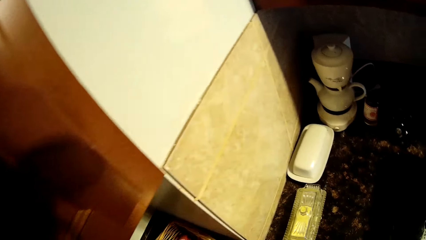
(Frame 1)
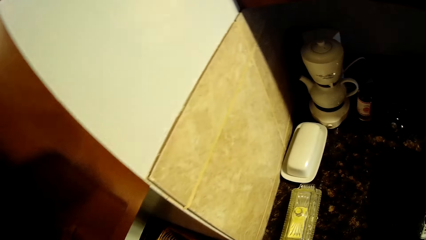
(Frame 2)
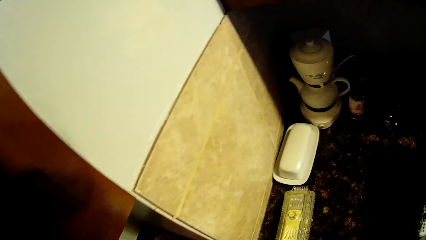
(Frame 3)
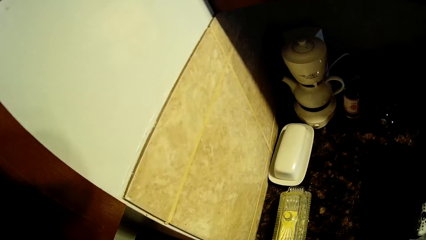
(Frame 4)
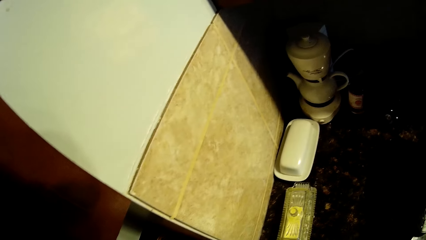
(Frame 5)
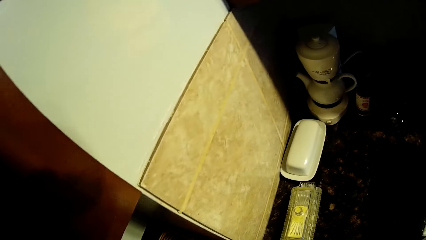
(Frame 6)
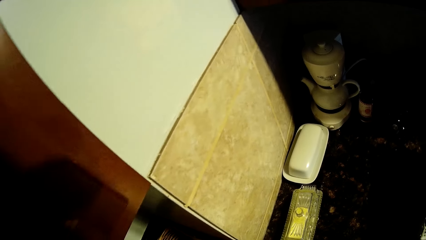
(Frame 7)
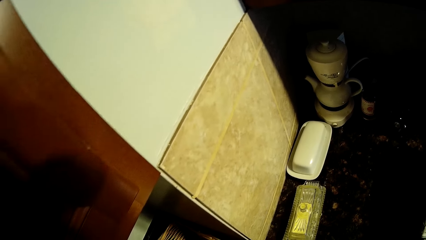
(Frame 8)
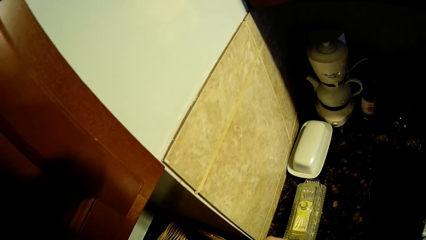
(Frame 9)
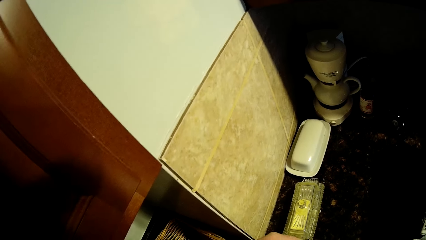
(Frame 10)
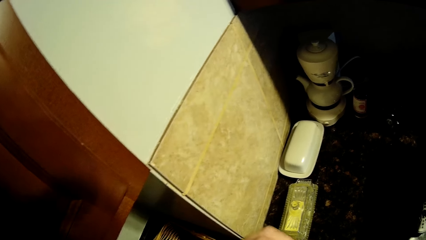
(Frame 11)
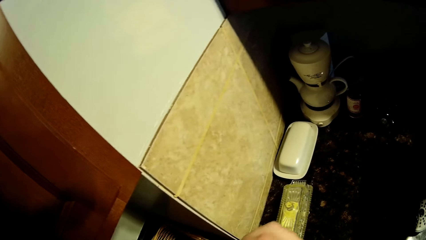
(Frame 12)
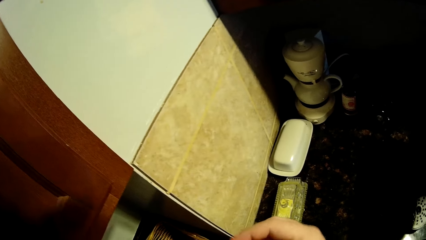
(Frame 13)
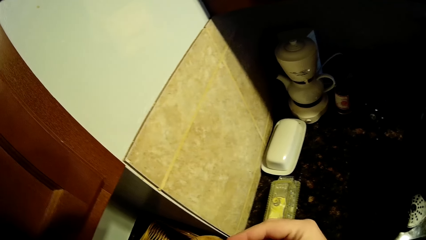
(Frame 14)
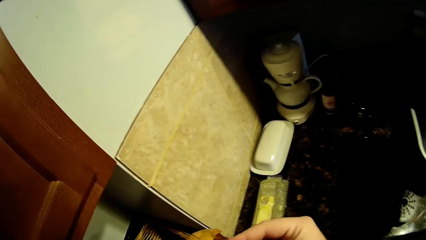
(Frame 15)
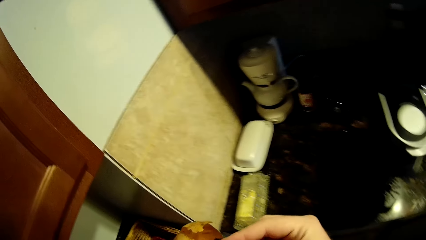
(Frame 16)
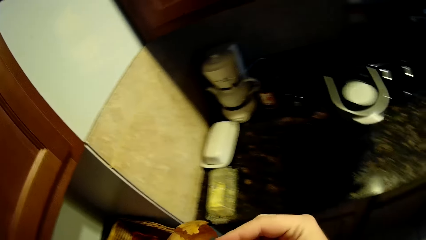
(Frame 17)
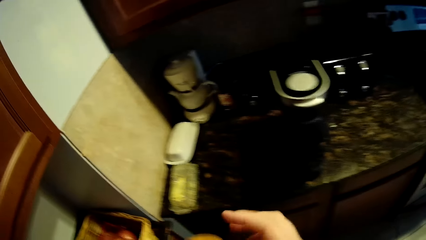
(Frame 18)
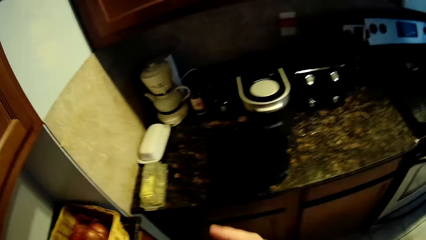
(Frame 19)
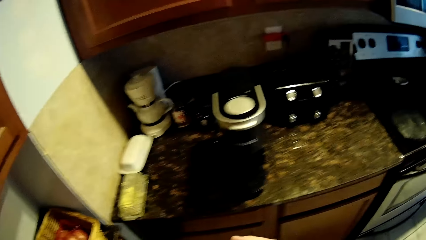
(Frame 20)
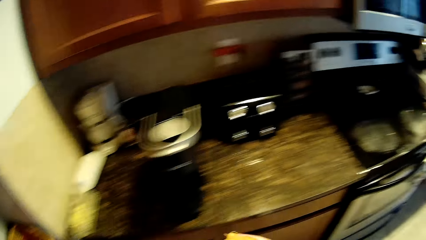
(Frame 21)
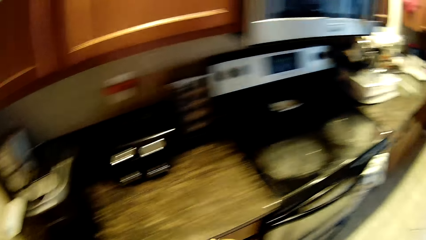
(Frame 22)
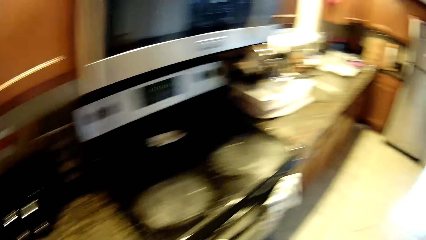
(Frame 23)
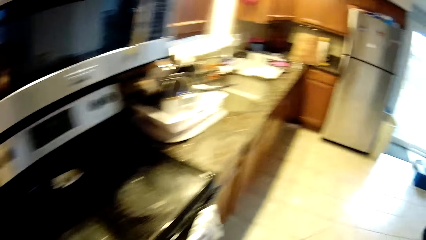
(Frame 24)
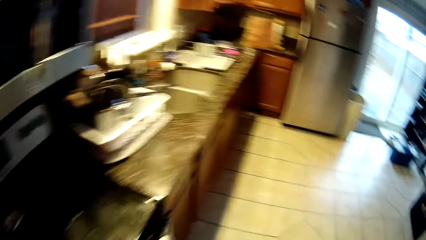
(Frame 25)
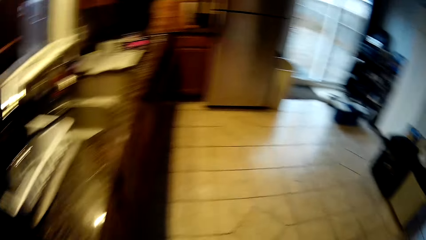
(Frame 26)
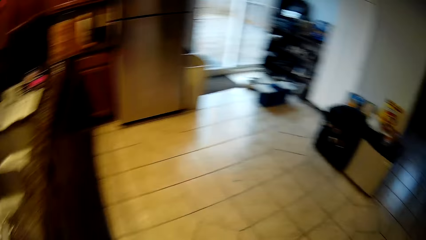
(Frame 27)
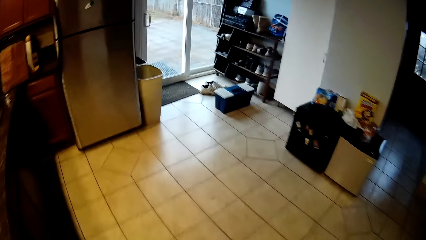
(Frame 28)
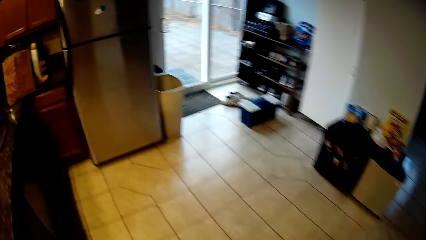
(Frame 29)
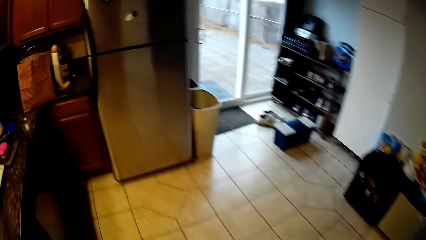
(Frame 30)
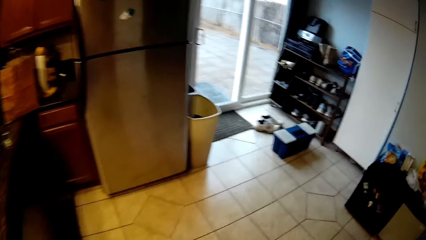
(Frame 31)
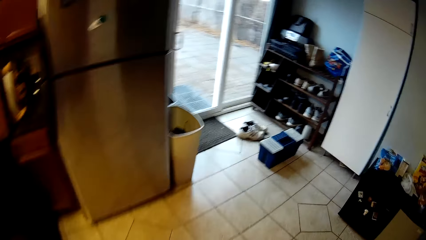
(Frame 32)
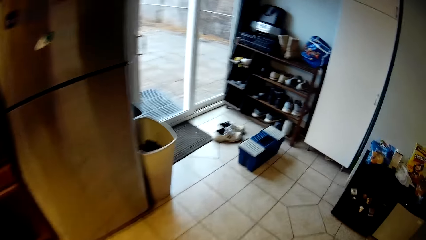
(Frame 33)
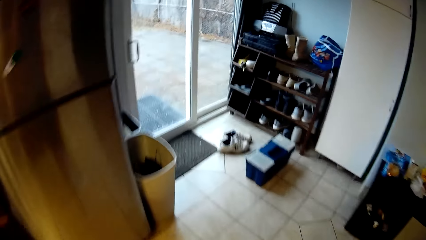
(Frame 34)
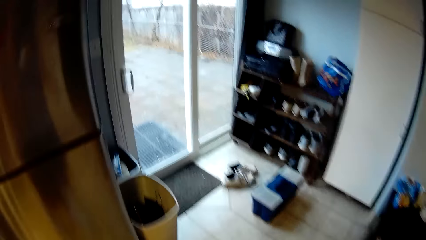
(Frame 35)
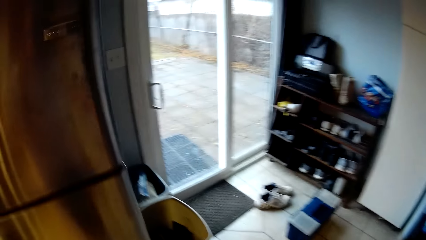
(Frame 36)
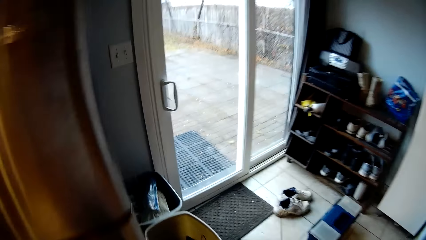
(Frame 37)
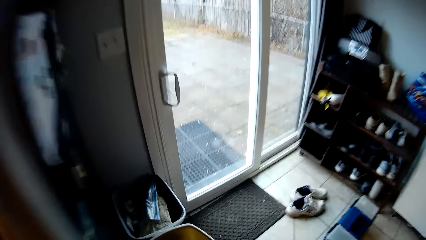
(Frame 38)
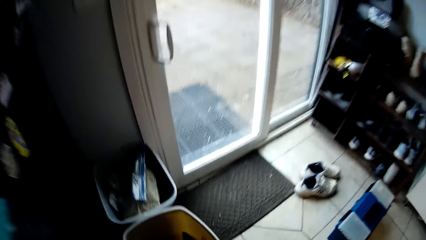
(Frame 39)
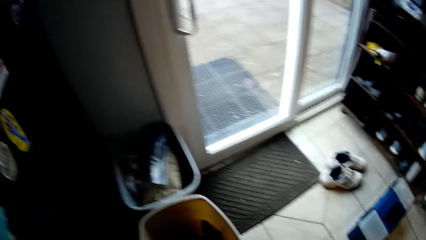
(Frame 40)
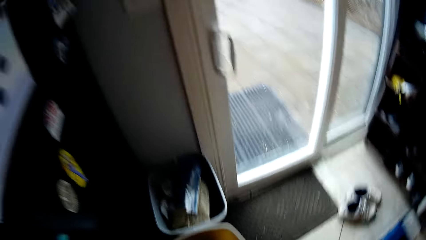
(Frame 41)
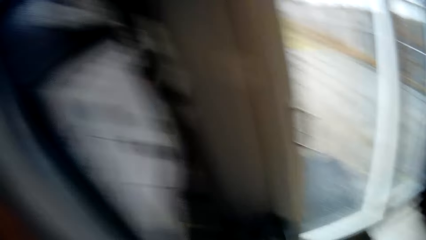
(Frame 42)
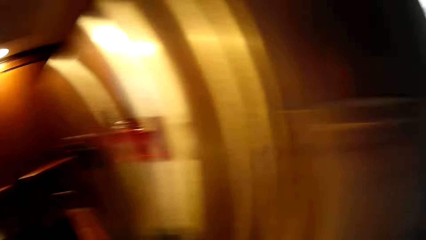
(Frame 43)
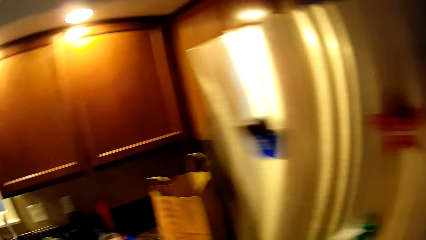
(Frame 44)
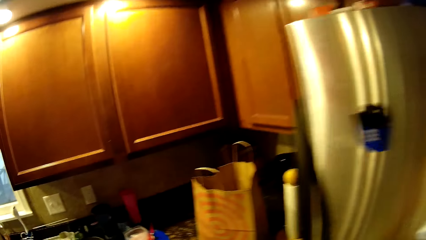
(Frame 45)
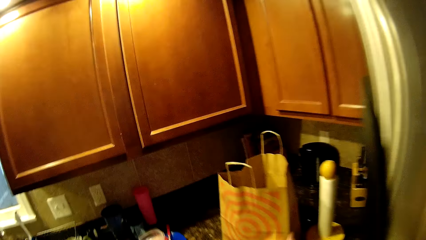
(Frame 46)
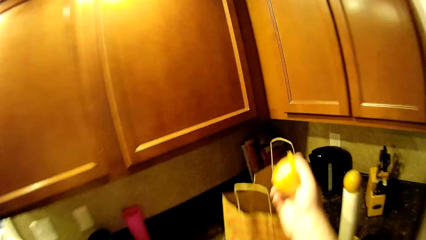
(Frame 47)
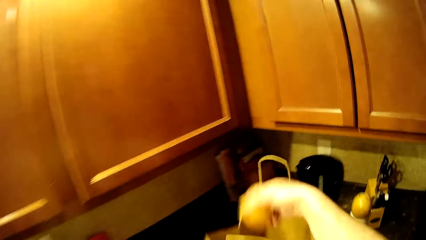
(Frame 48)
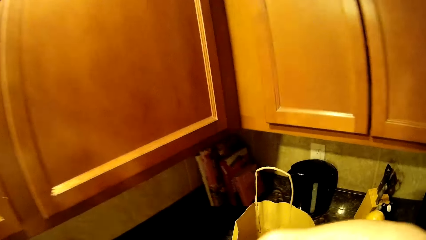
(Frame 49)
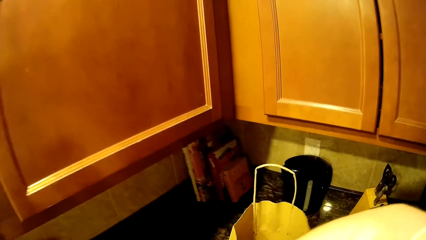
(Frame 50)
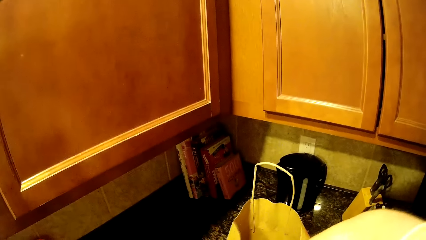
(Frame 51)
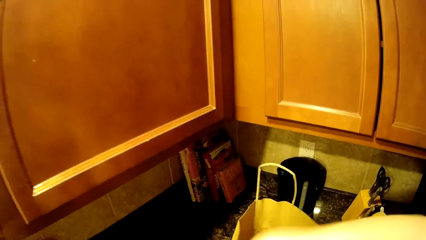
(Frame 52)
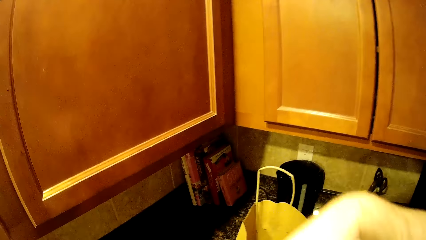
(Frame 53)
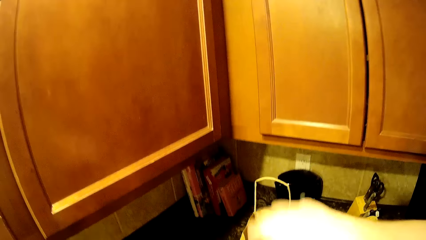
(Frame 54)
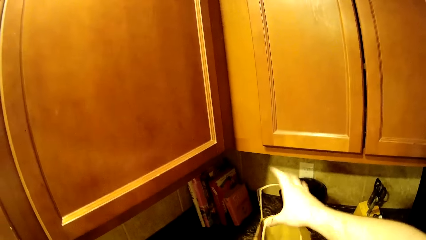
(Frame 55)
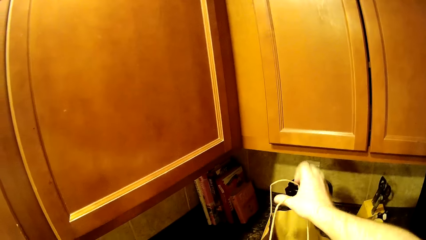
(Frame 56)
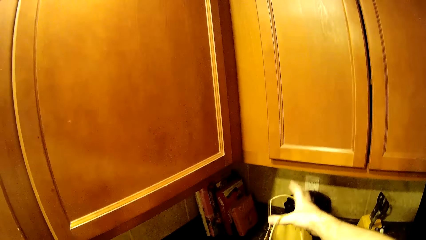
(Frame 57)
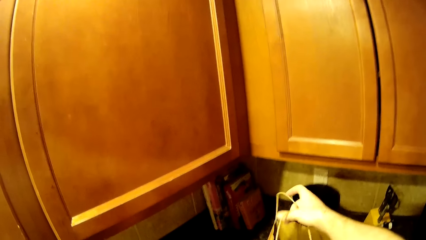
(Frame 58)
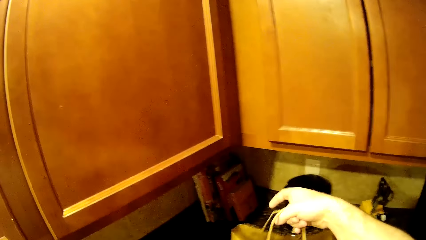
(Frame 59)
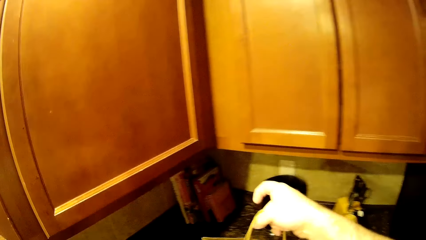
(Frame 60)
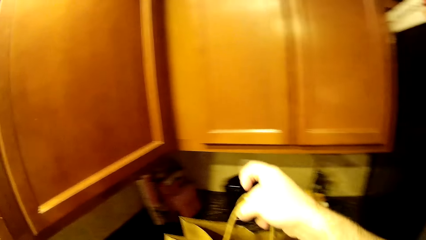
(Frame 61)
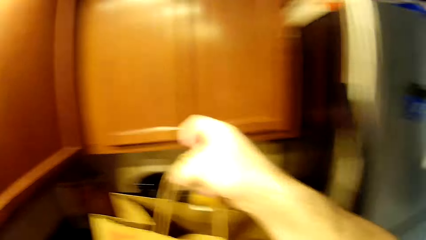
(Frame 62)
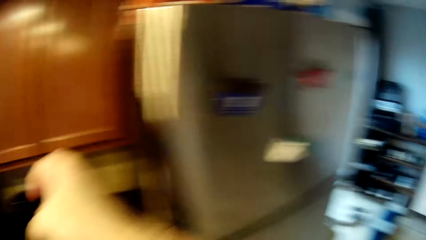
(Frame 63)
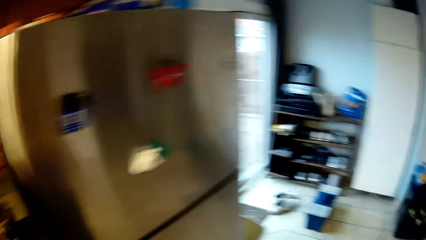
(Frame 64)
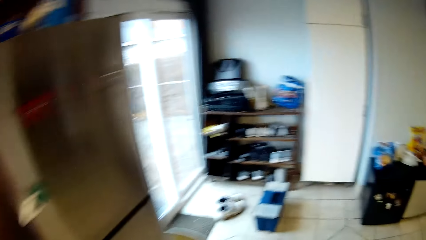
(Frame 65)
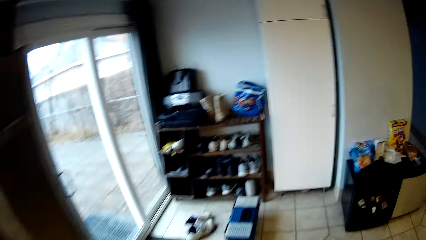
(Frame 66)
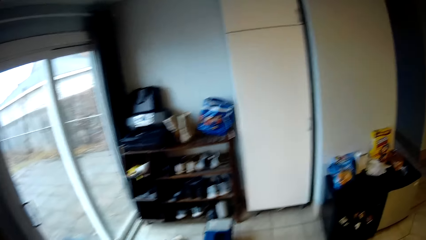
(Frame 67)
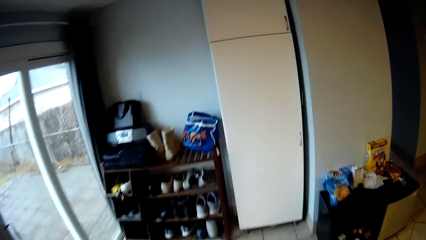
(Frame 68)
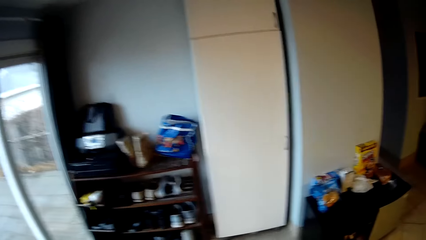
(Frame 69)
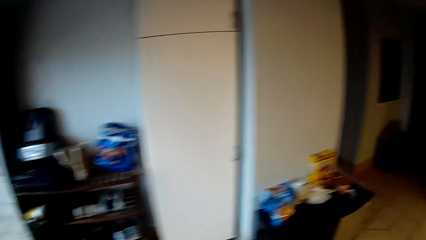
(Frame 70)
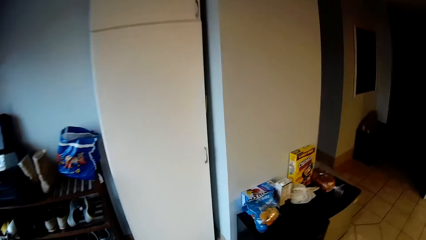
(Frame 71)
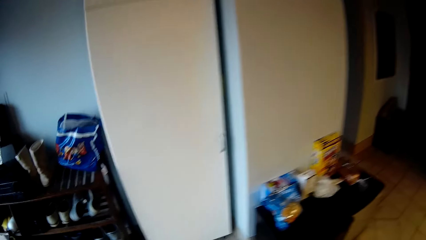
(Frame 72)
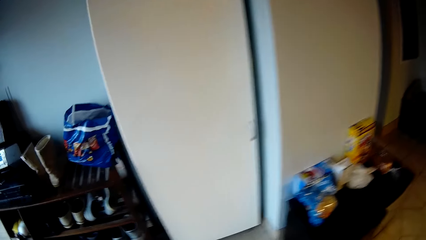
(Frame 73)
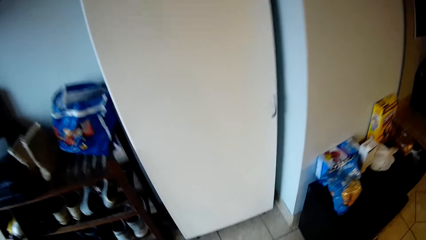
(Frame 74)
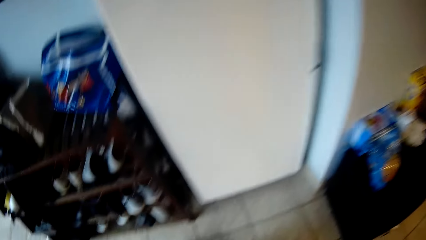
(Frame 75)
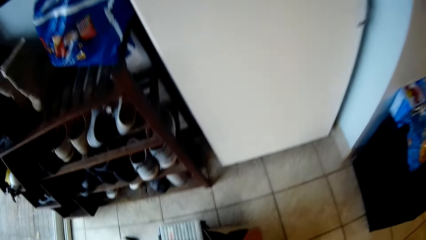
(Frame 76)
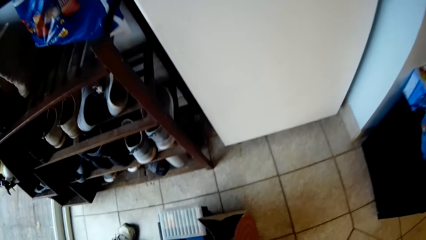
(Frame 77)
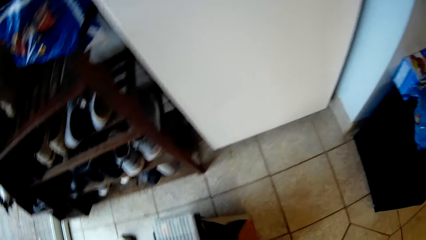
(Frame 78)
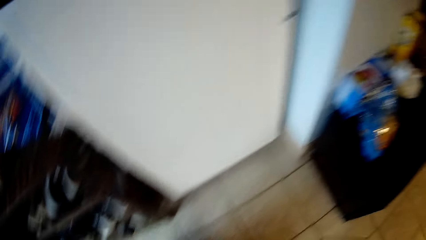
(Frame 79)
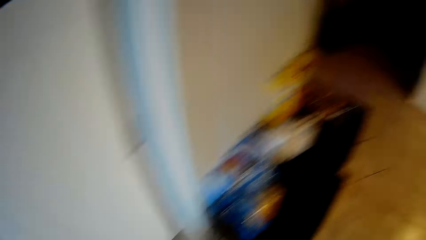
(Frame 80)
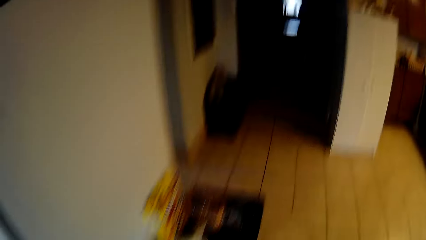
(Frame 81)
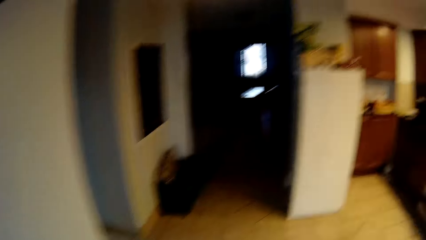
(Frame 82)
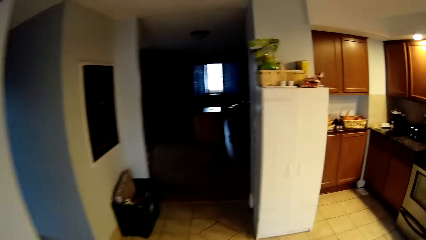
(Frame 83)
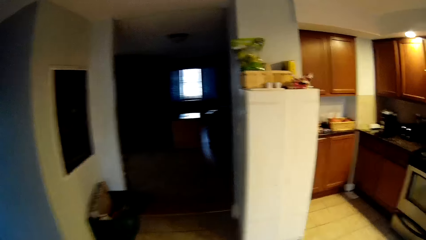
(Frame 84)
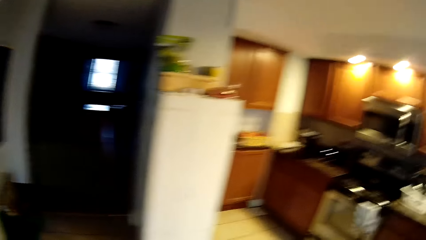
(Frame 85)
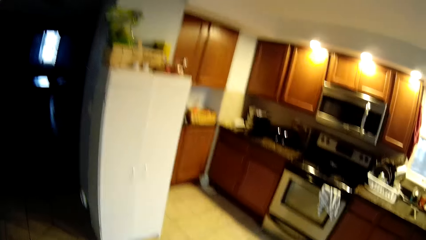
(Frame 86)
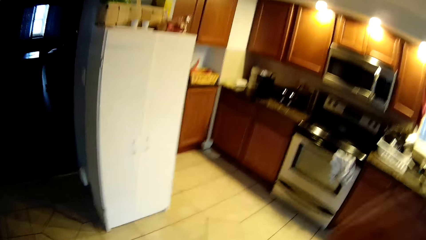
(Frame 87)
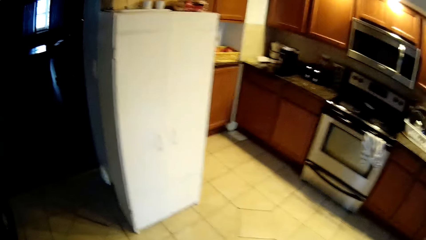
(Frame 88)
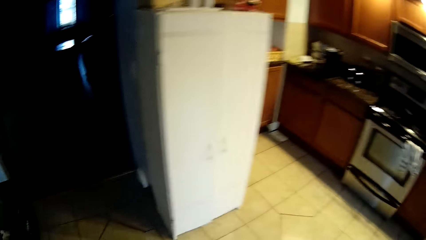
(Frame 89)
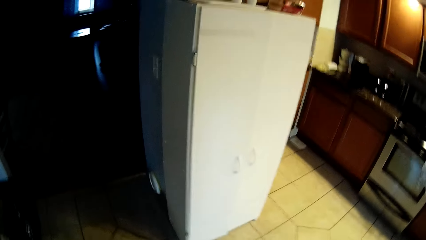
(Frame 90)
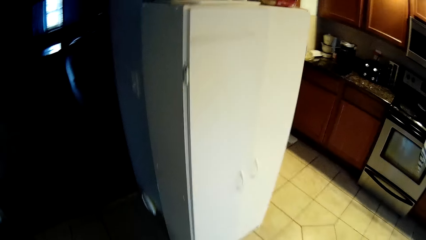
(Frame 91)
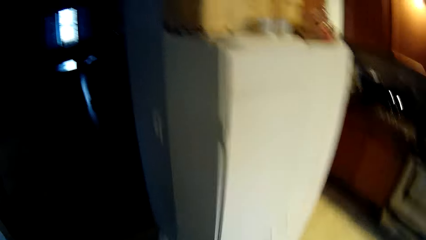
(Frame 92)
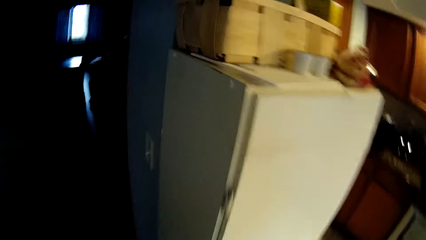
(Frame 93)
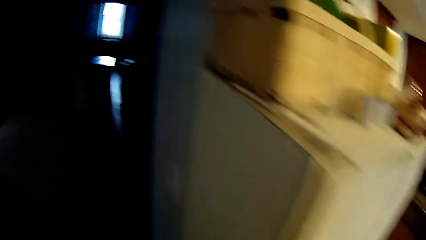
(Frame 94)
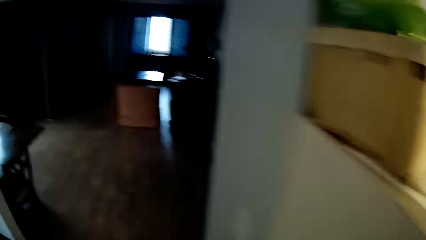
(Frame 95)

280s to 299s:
The camera wearer walks on the floor. They put something in the dustbin. They walk on the floor. They put an orange in the carrier bag or shopping bag on the countertop. They pick up the carrier bag on the countertop. They walk on the floor. They put the shopping bag on the floor. They pick up the carrier bag on the floor. They walk on the floor.
